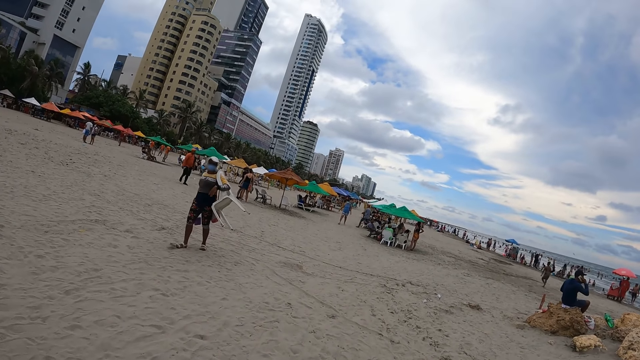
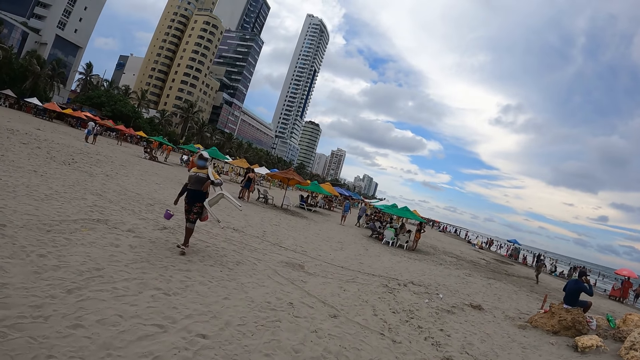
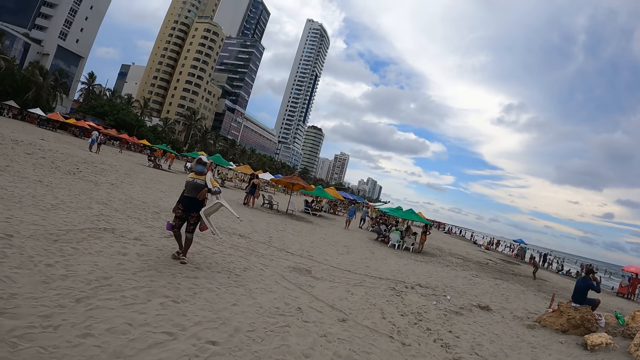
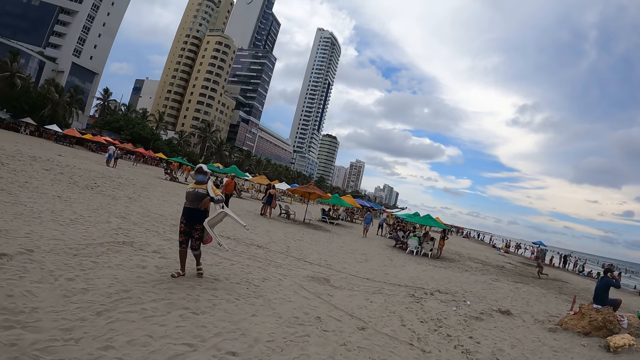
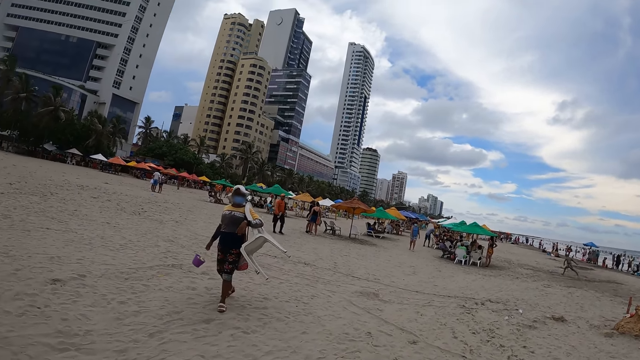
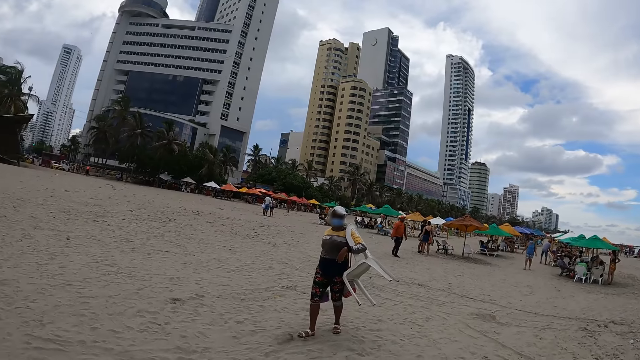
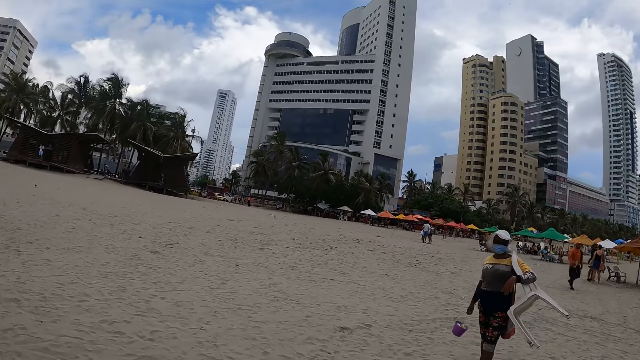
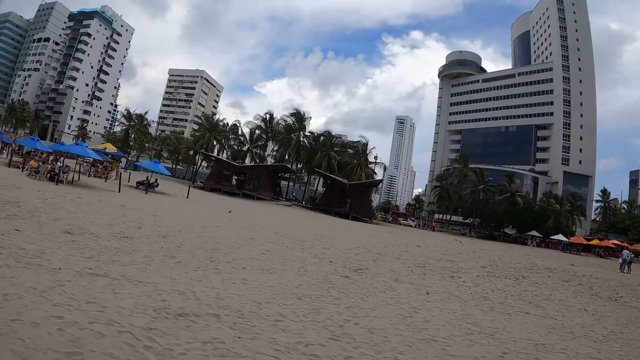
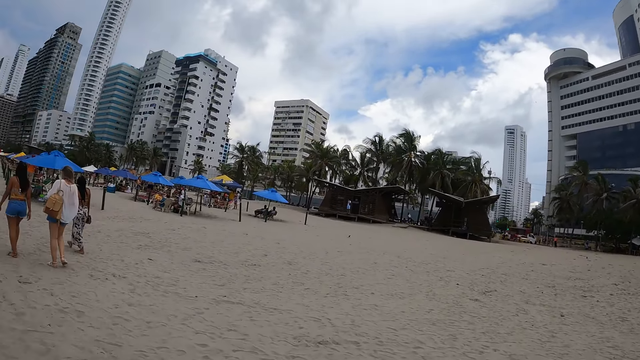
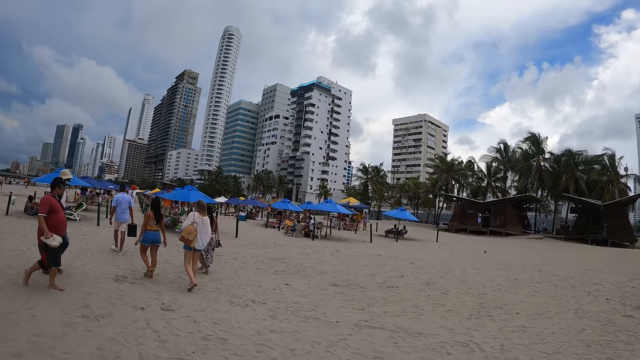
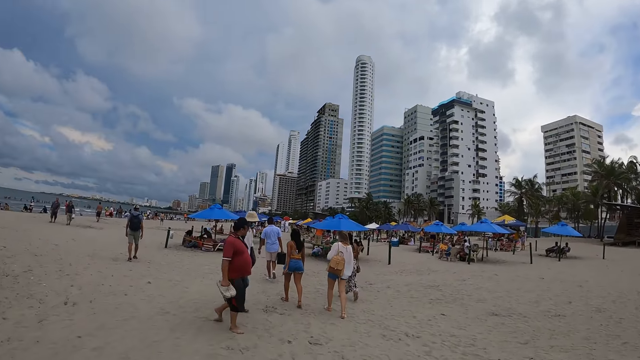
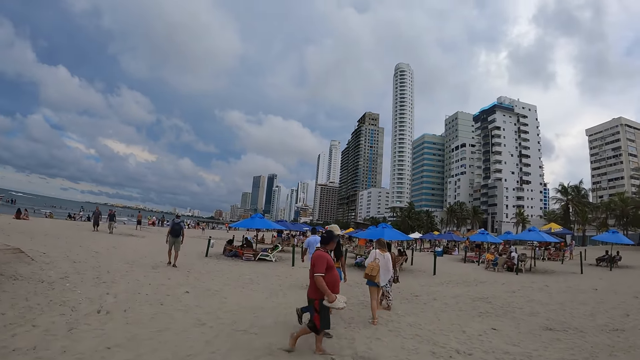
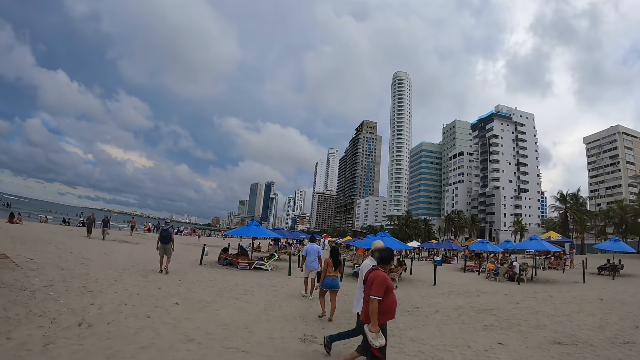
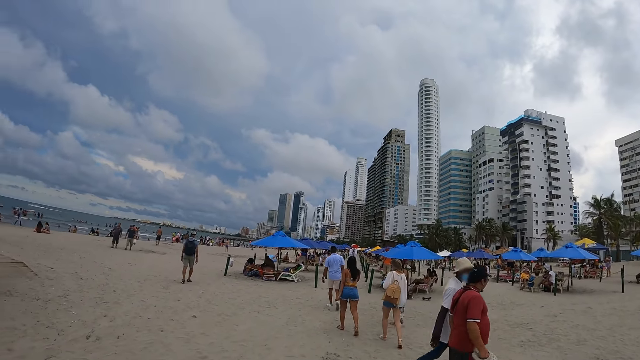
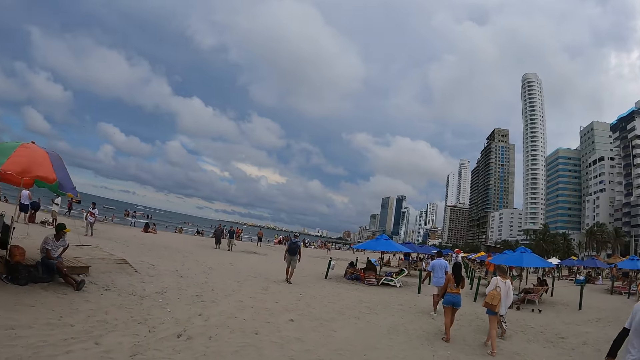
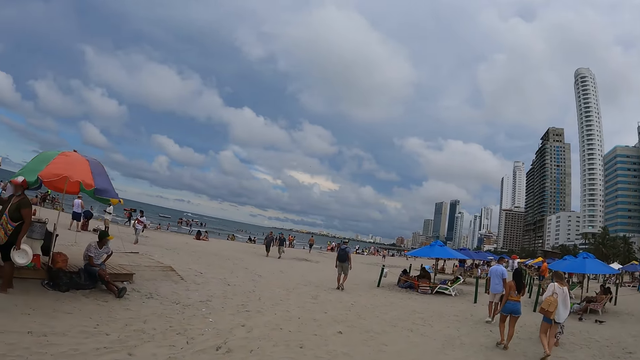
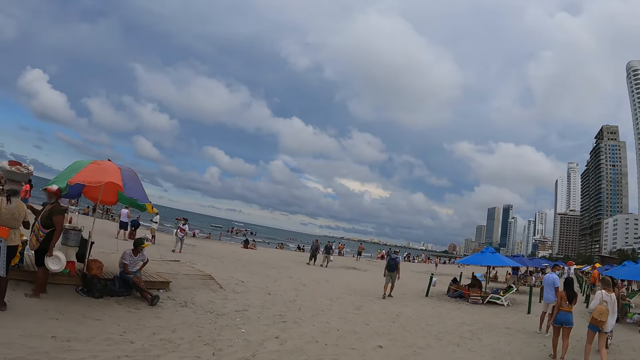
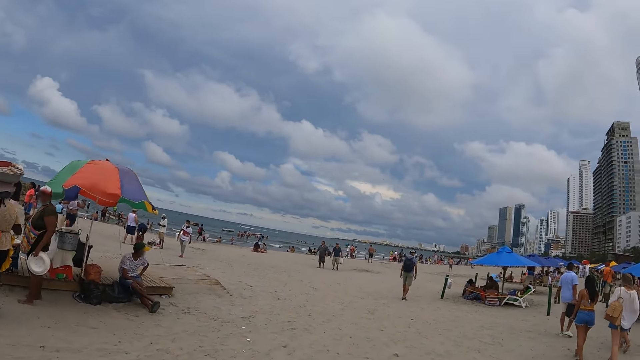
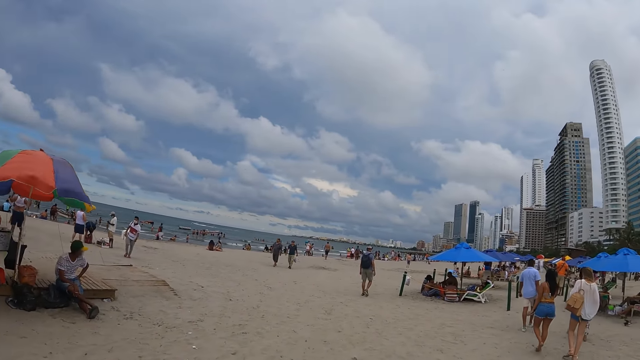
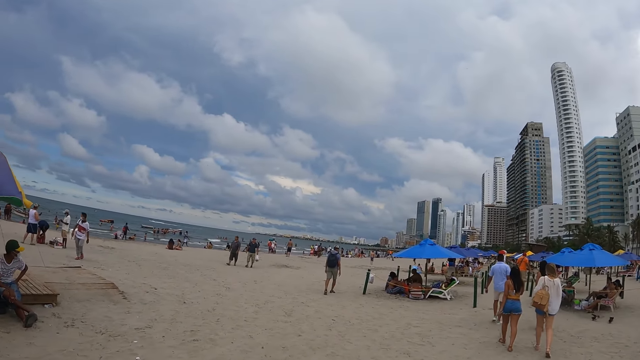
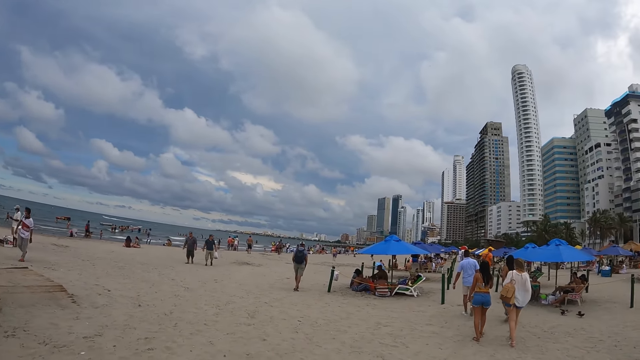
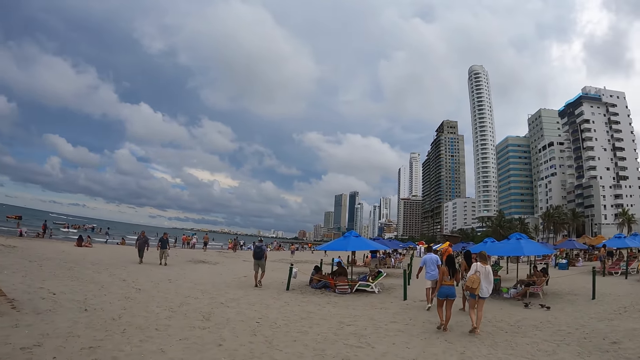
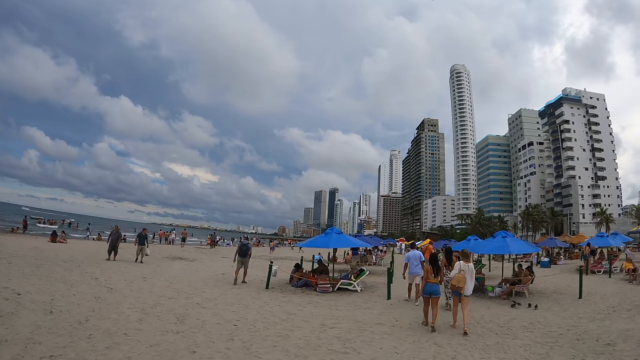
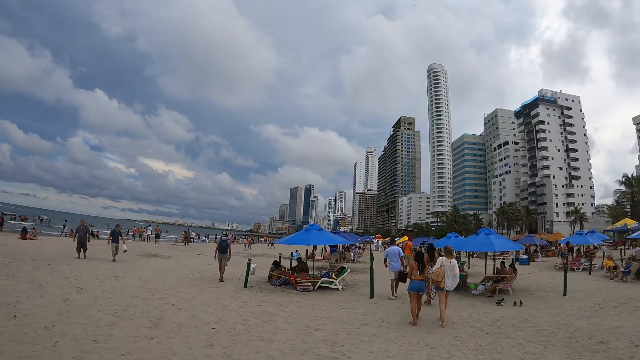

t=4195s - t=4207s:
The camera wearer turns around the beach. They walk around the beach.

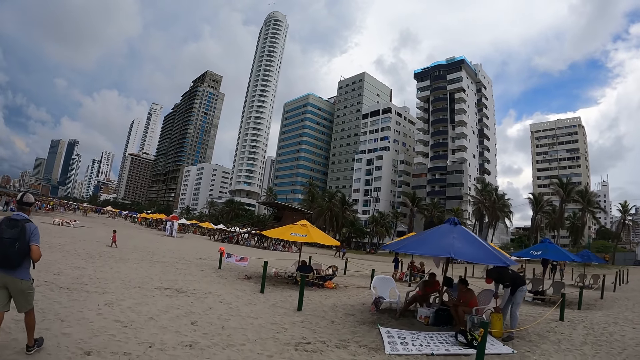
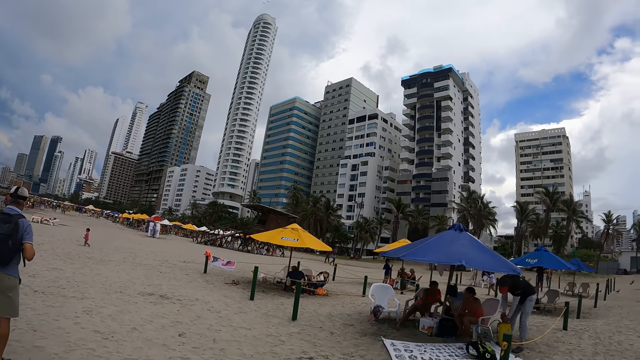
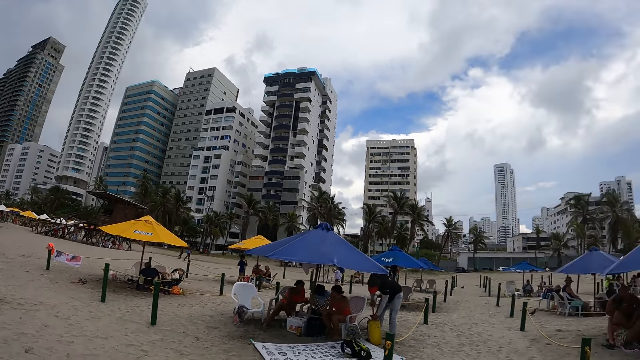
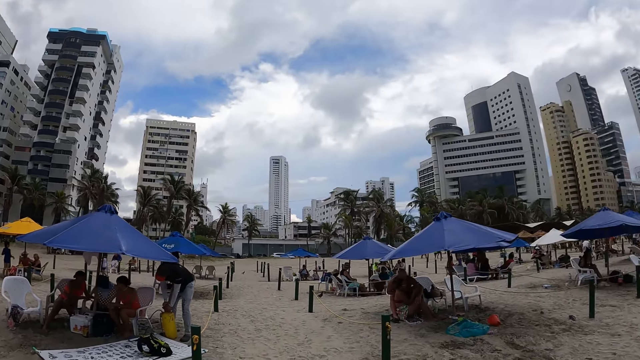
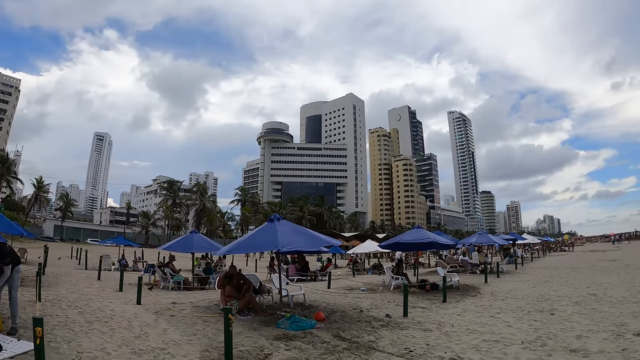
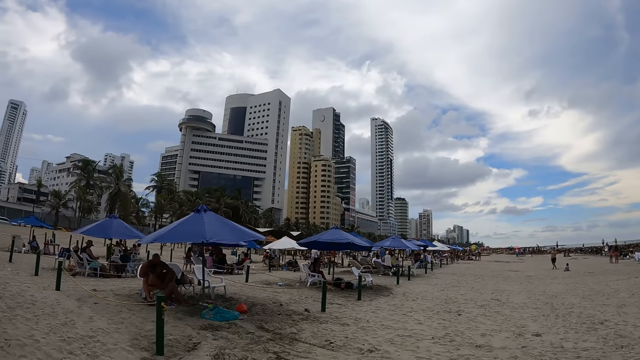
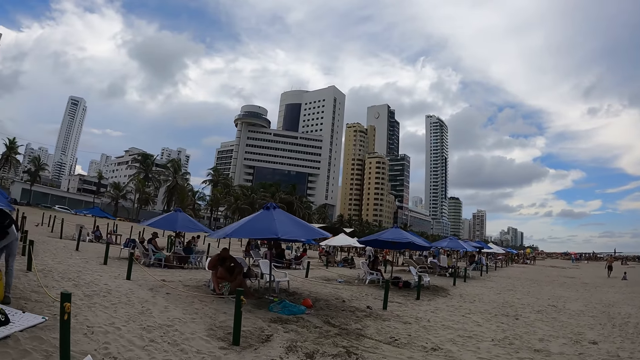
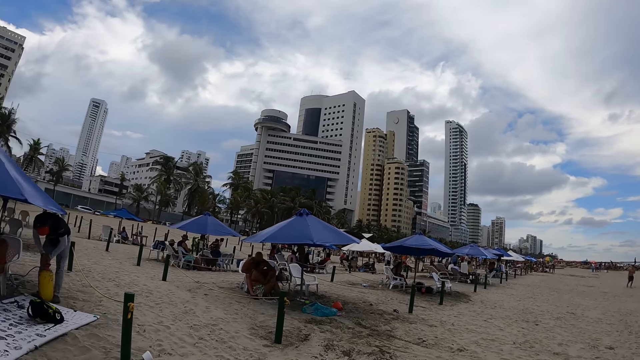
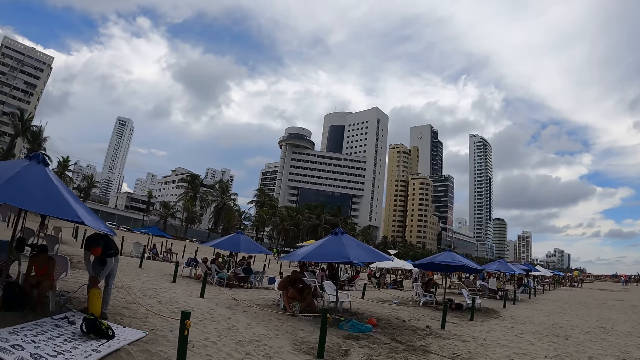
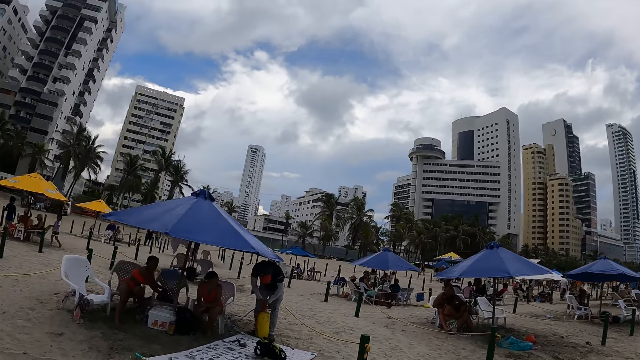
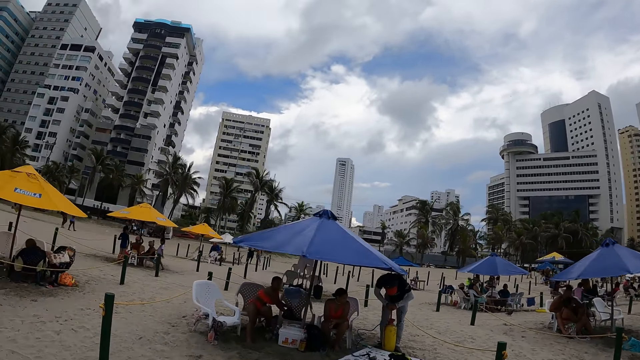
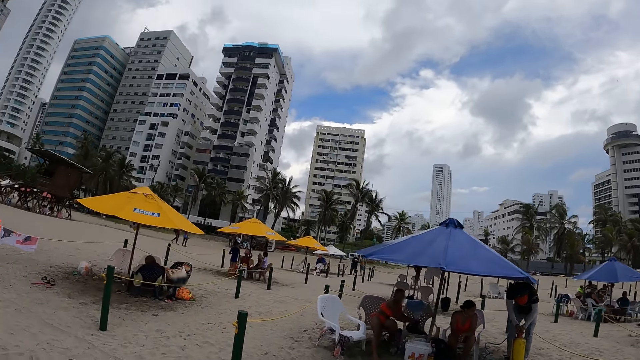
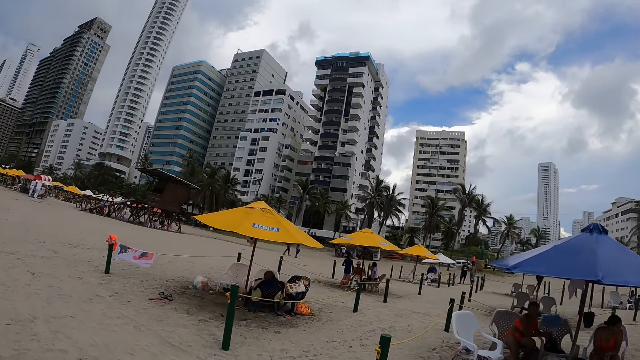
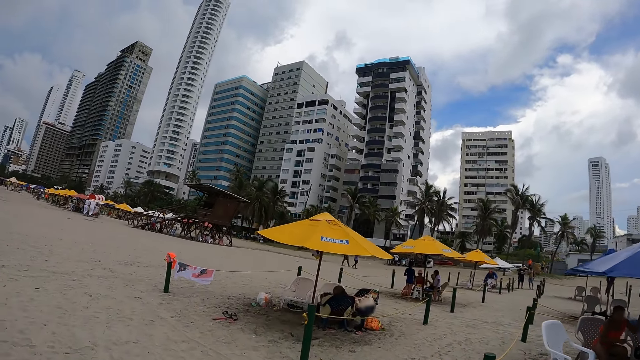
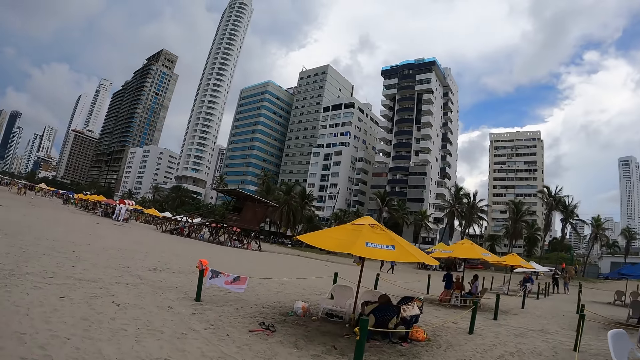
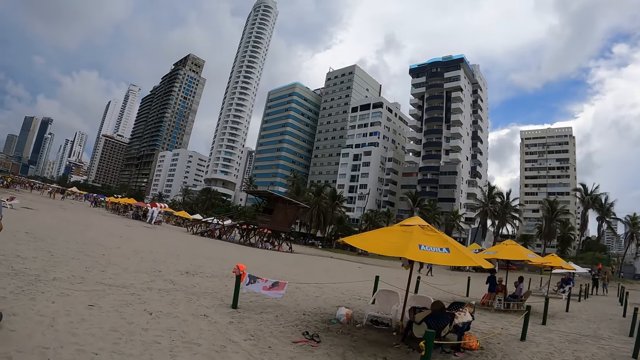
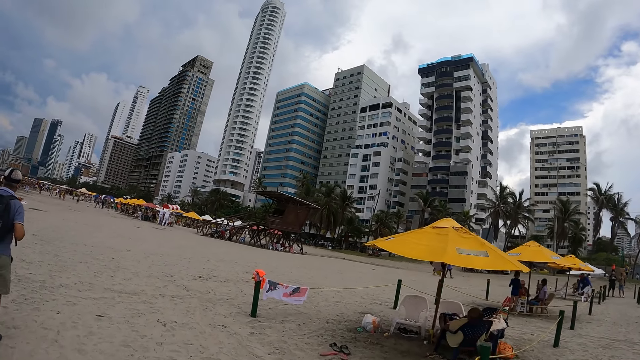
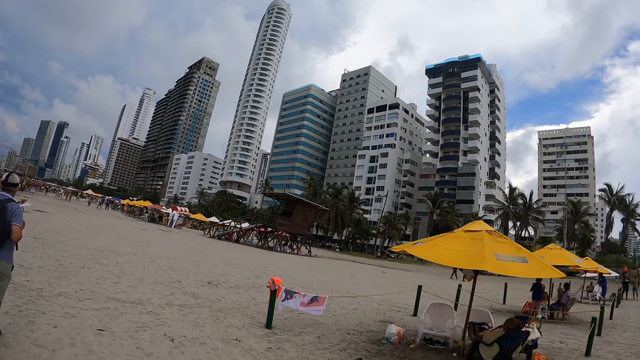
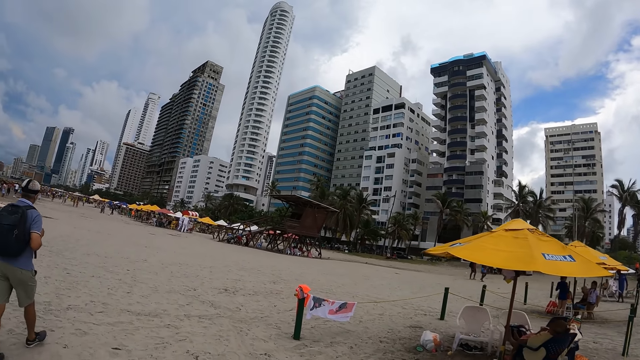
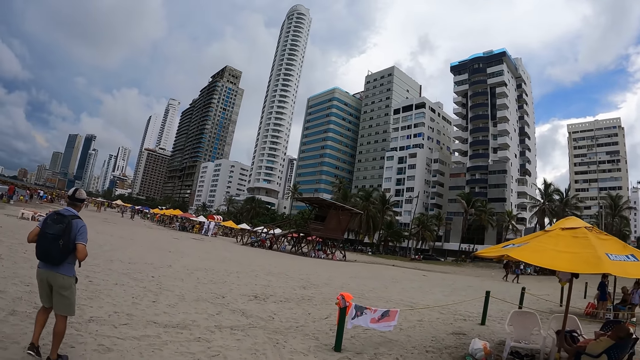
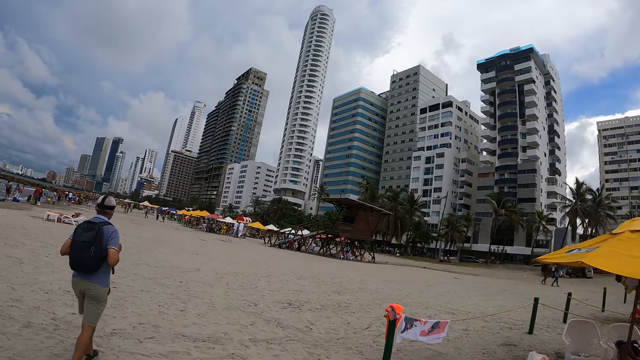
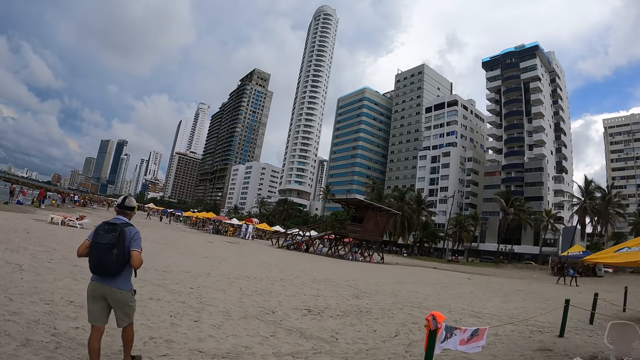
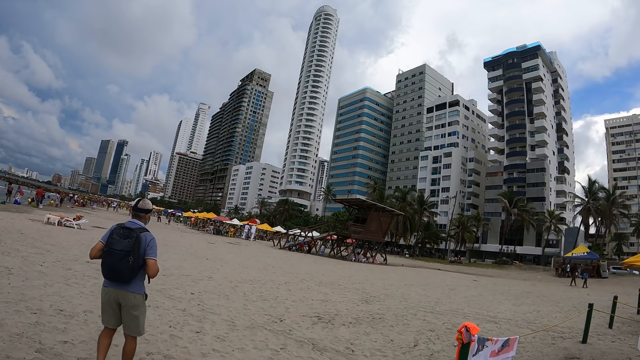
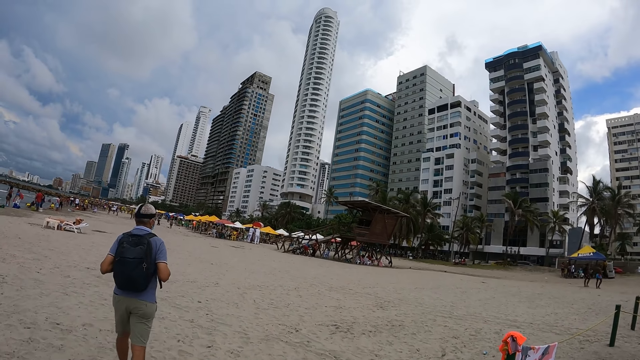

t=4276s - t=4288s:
The camera wearer turns around the beach. They look around. They walk in the beach. They walk around the beach.
